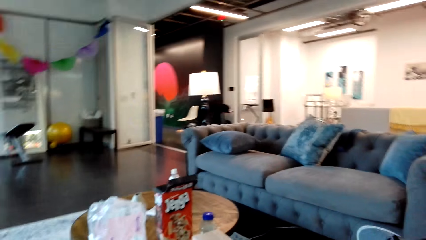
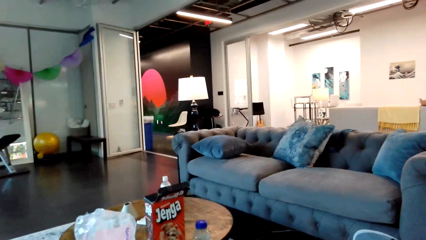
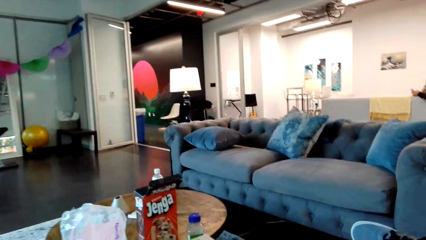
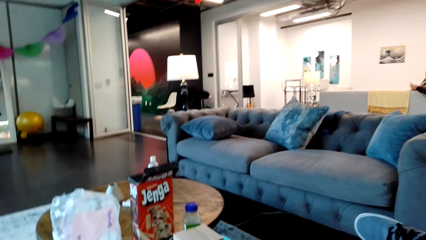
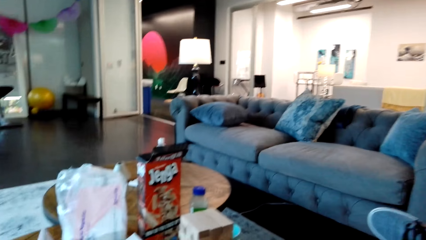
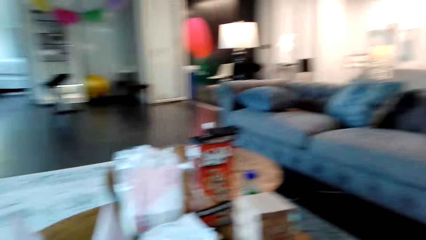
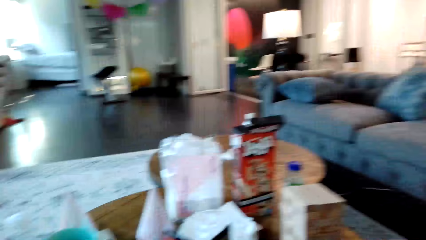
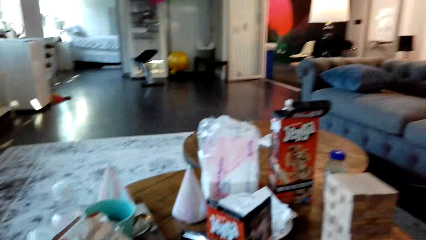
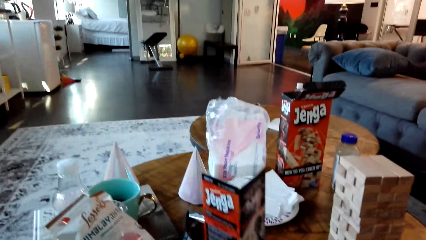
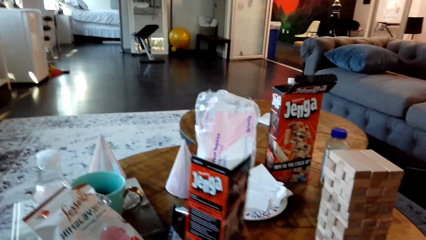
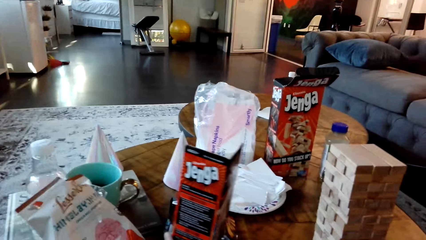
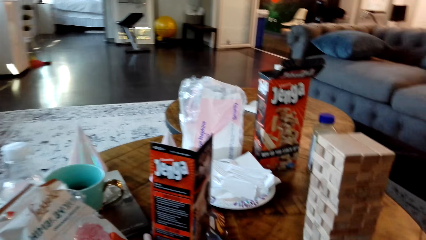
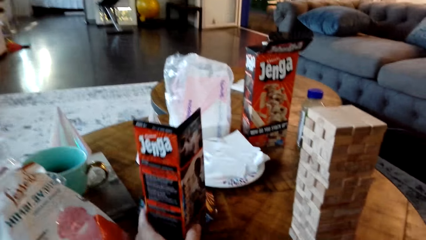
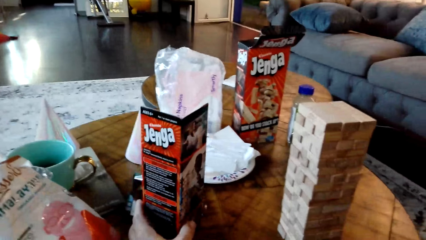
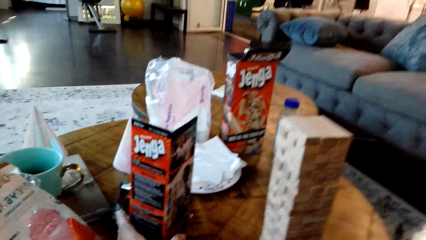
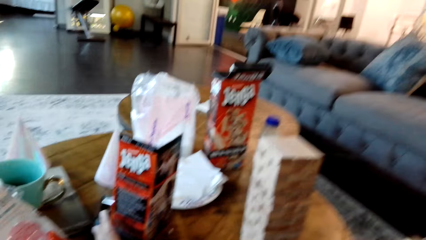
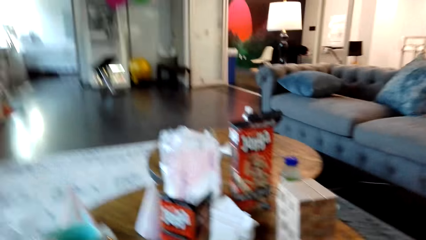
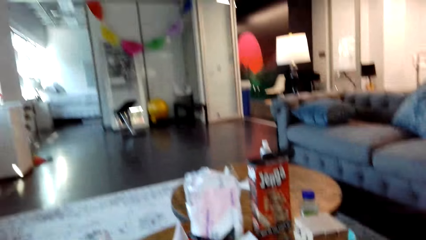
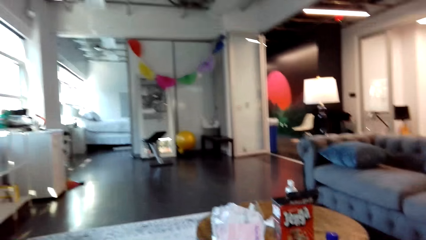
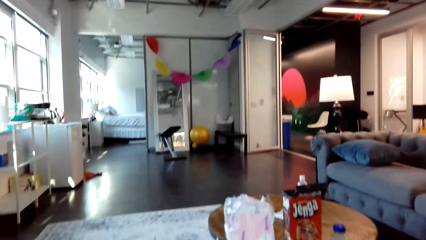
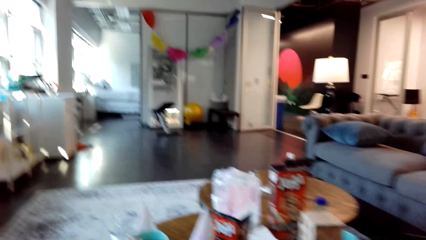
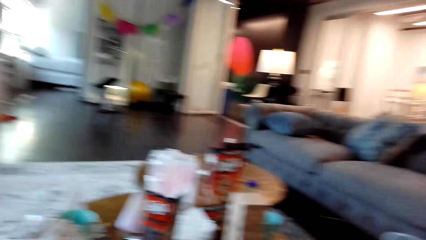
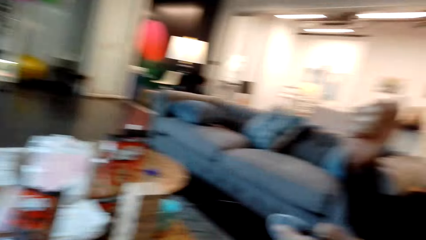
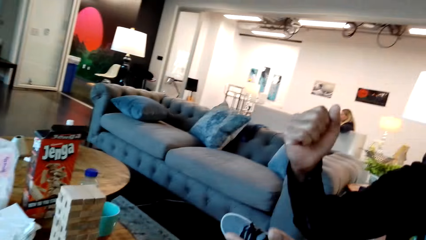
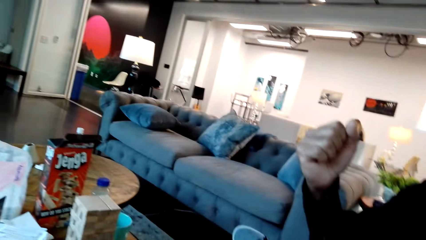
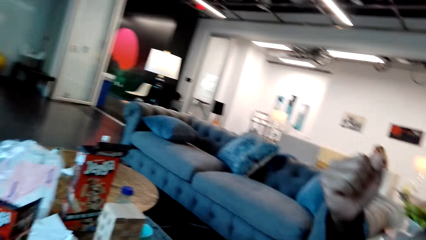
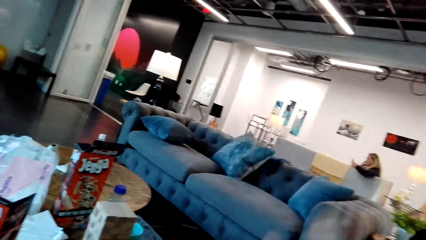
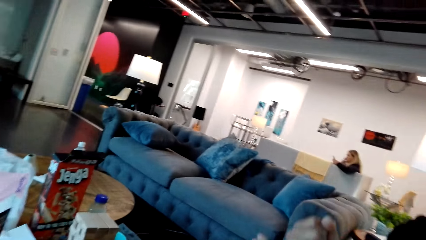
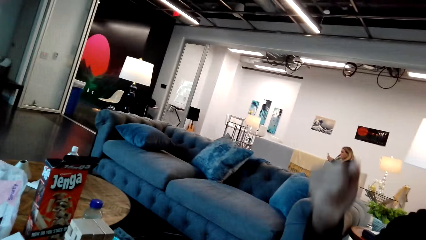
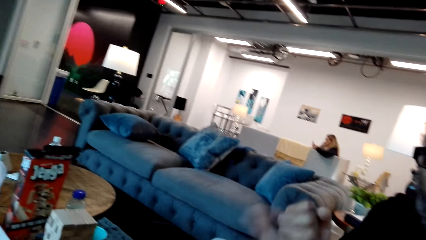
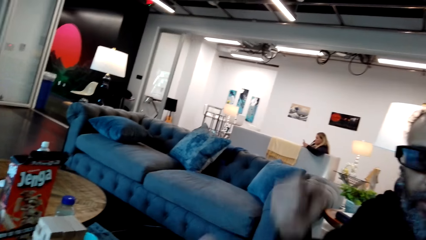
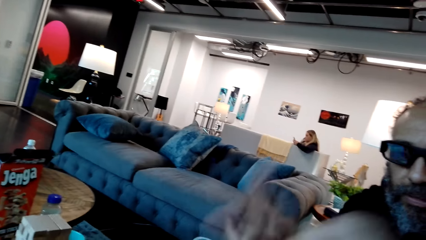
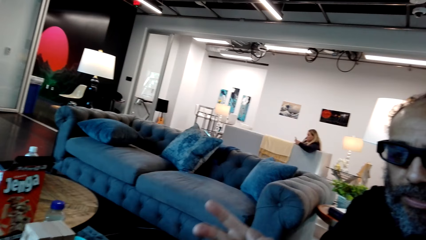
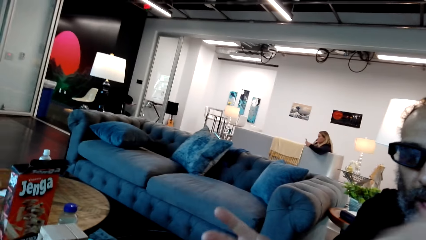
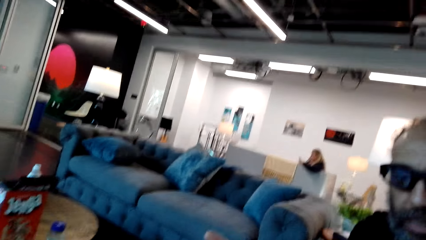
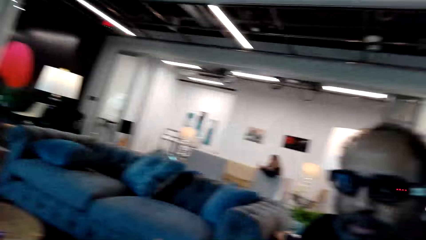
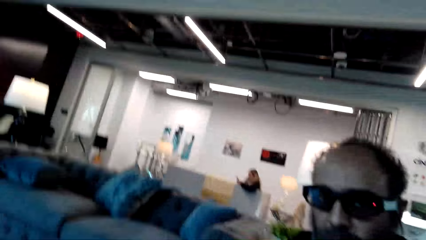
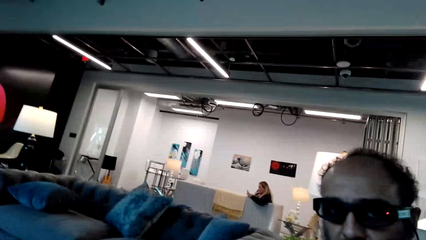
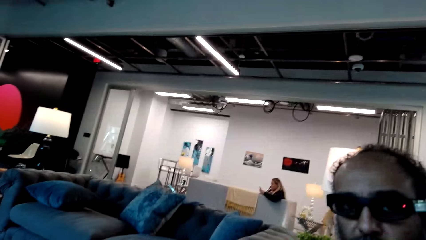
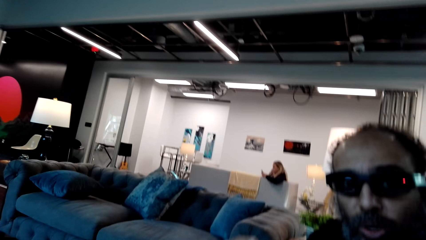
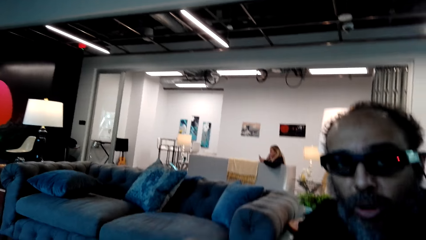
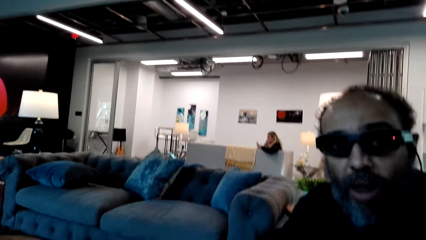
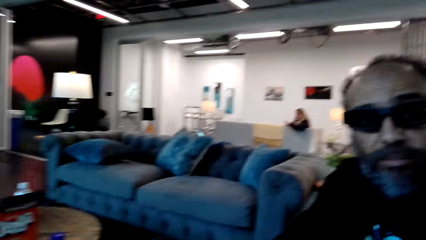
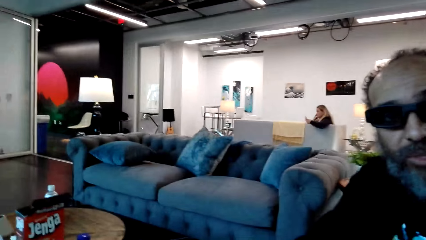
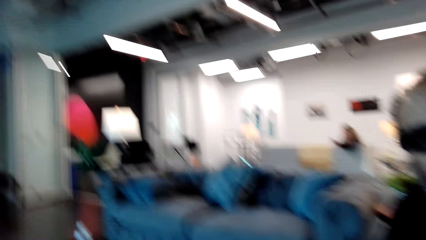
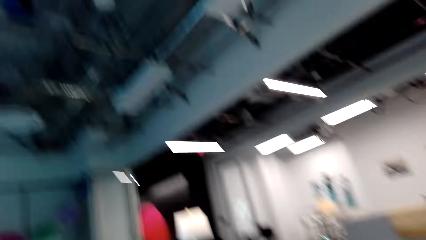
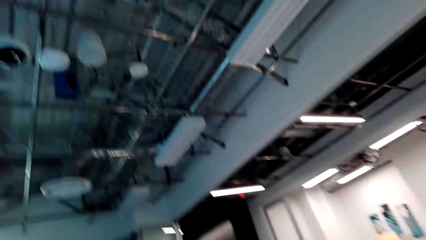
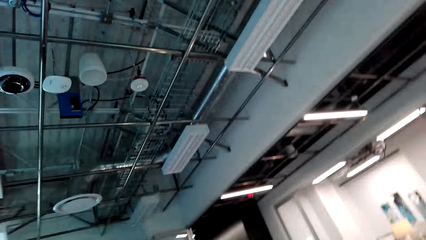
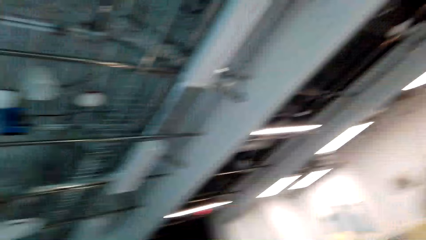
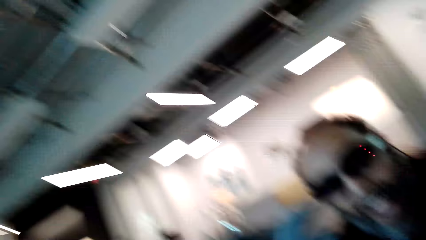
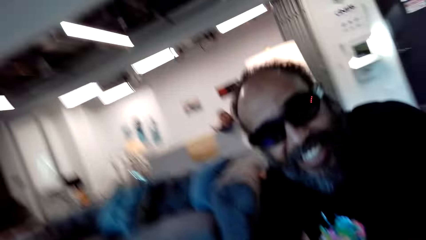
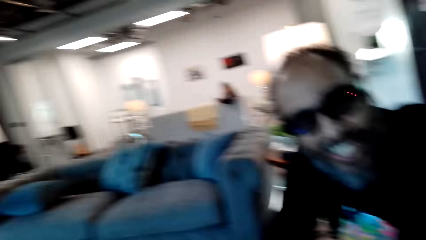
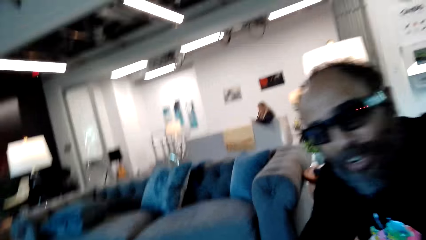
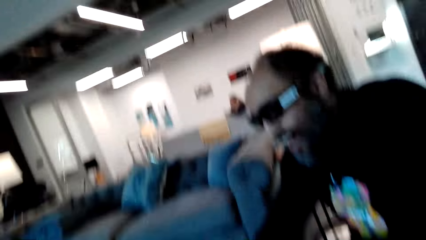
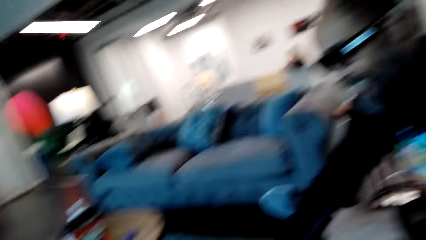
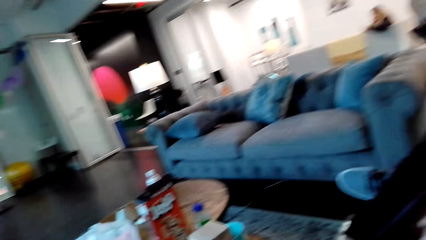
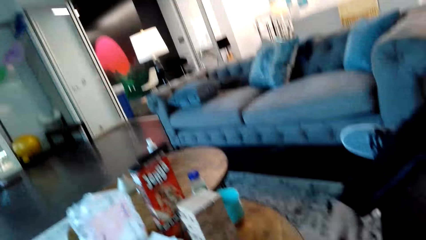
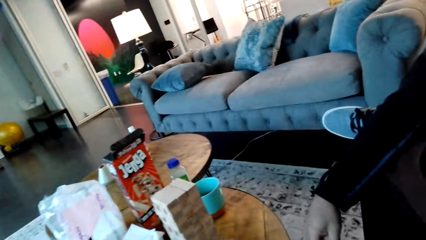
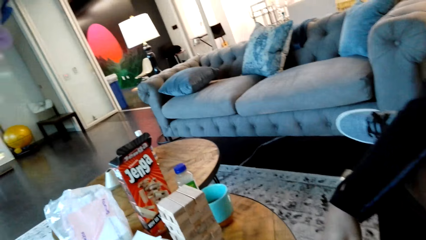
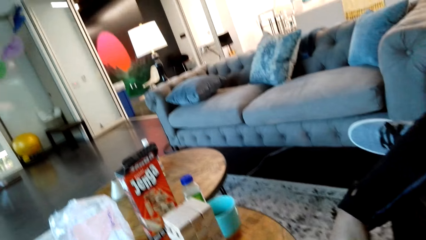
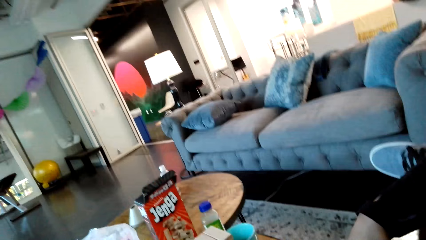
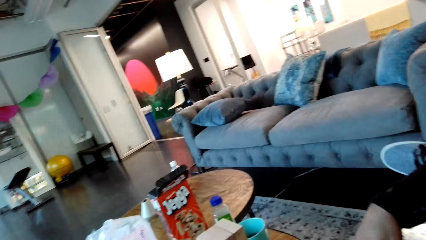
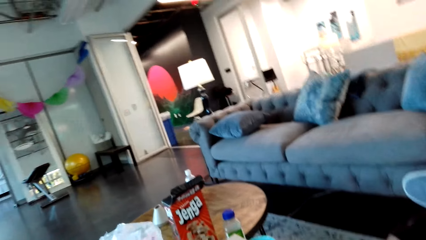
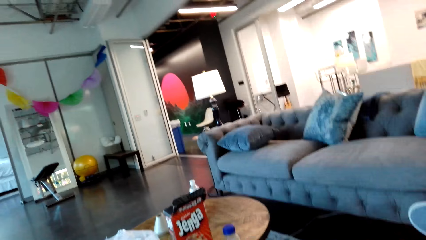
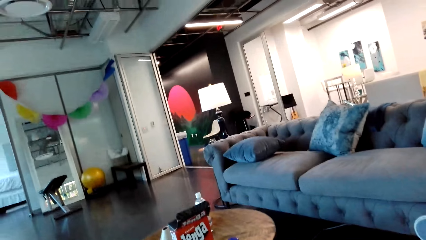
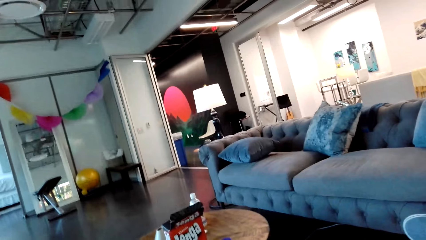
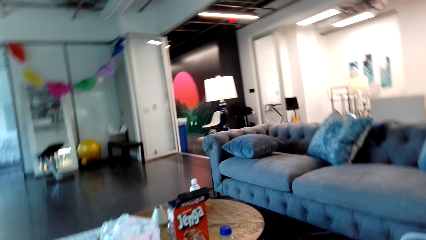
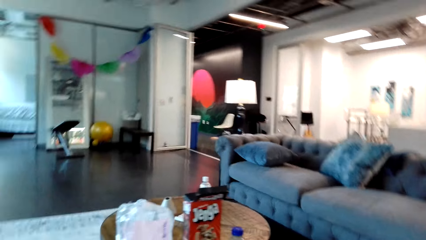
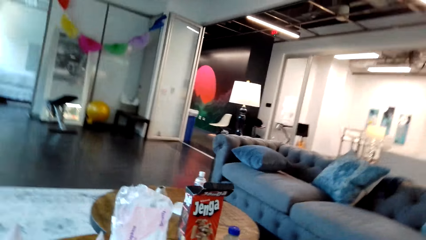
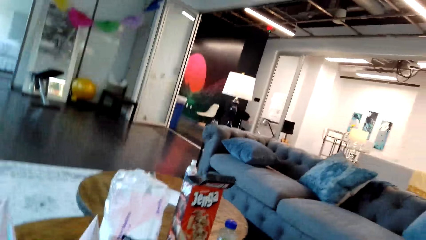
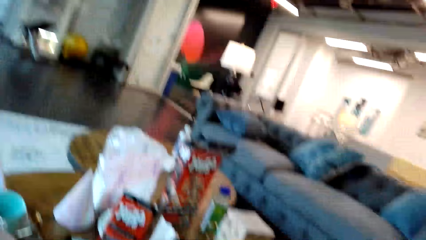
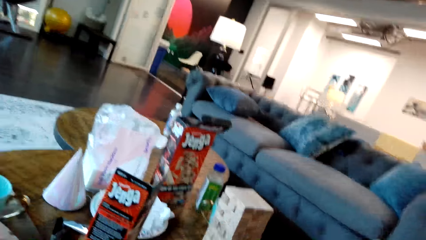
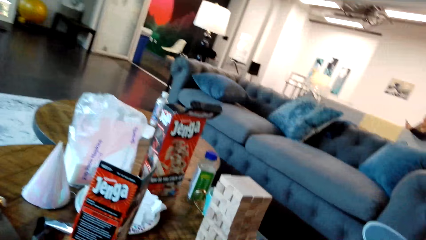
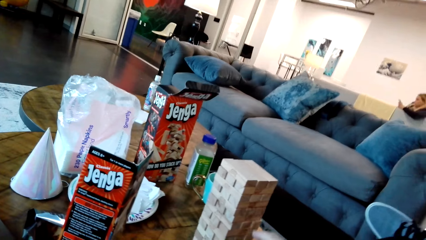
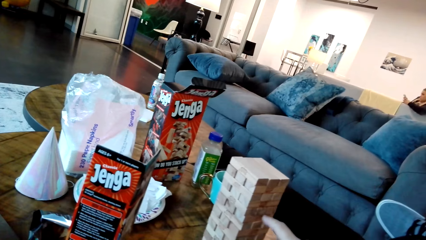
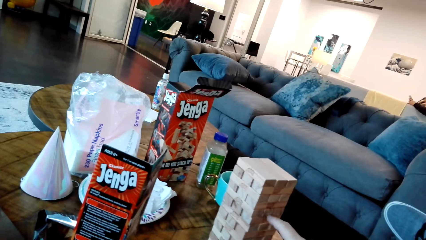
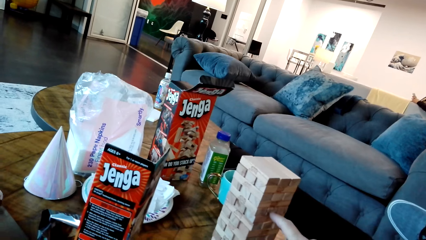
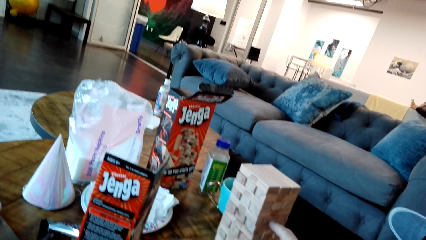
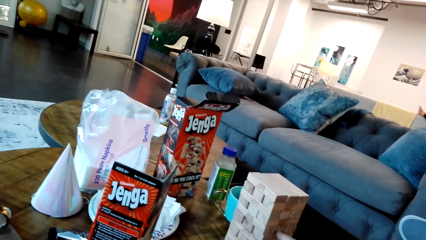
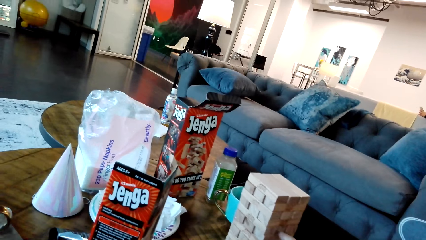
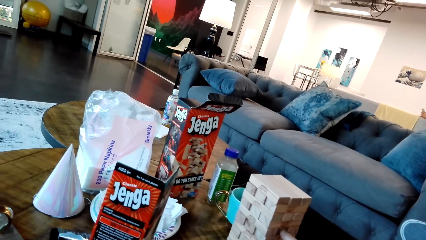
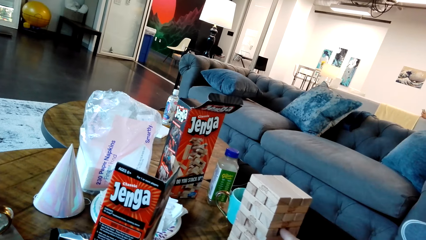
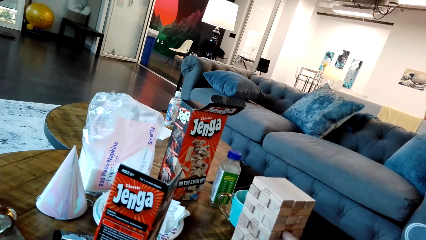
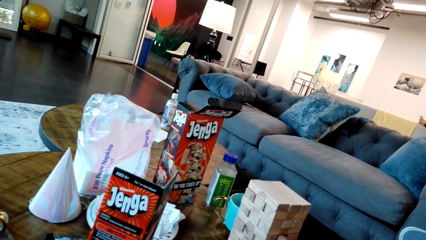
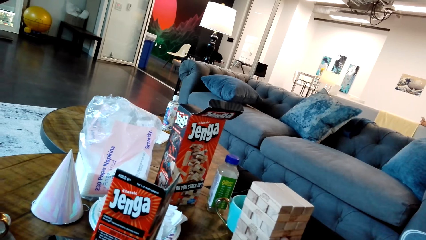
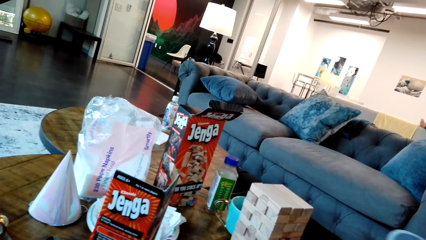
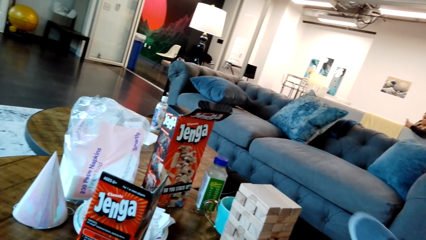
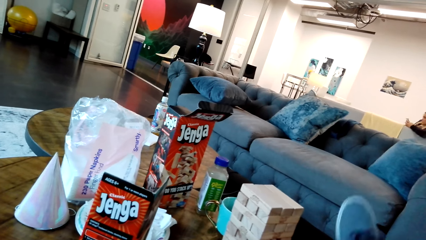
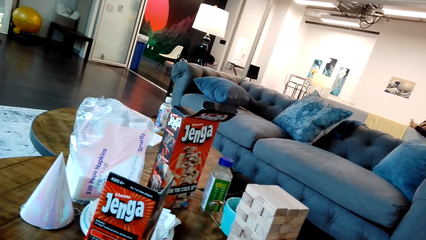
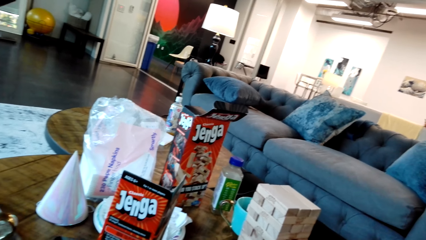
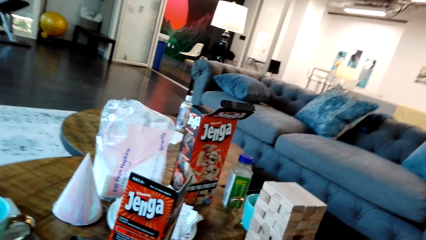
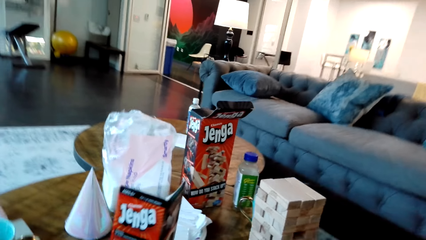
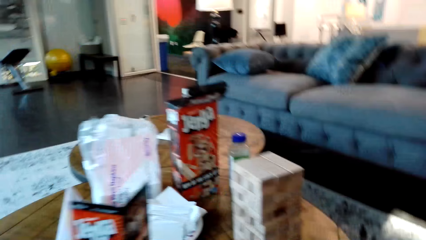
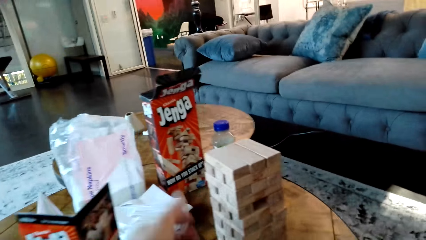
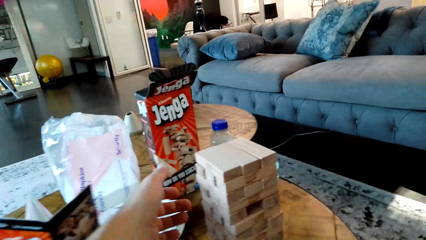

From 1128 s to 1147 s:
The camera wearer places the jenga box on the table. He lifts his hand. A woman sits on the other side of the house. A man gestures with his hands. The camera wearer gestures with his hands. The man knocks the hands. The camera wearer looks at the roof, looks at the man, and looks at the jenga blocks. He points his finger towards the blocks and pushes a jenga block to the other side with a finger. The man moves his leg.
